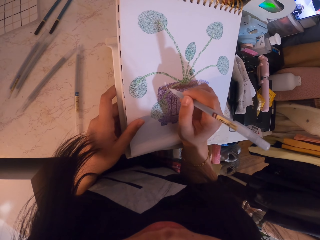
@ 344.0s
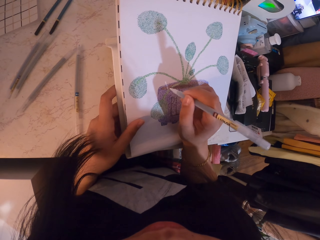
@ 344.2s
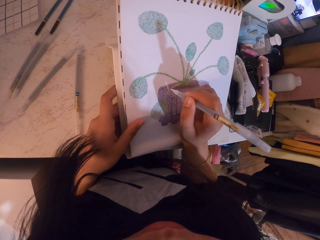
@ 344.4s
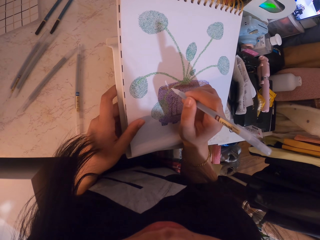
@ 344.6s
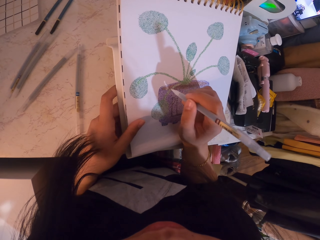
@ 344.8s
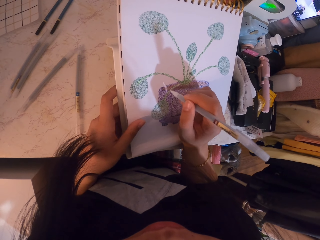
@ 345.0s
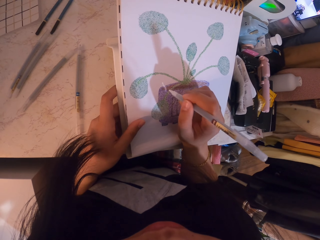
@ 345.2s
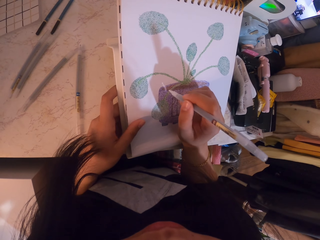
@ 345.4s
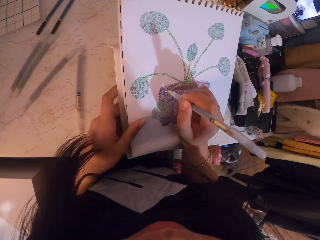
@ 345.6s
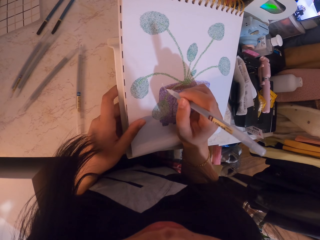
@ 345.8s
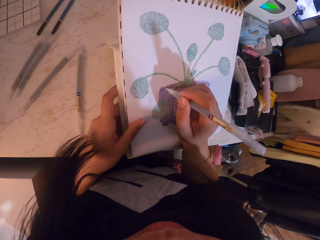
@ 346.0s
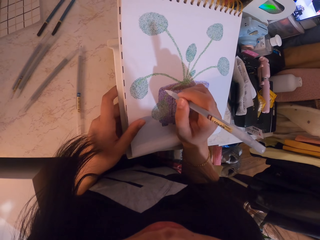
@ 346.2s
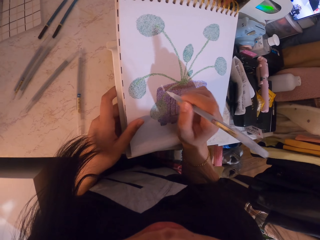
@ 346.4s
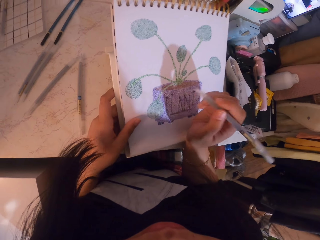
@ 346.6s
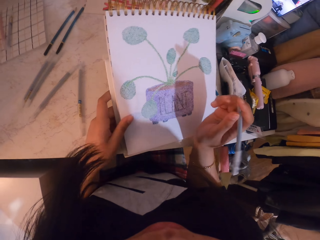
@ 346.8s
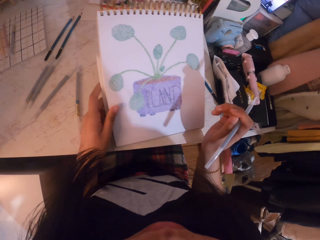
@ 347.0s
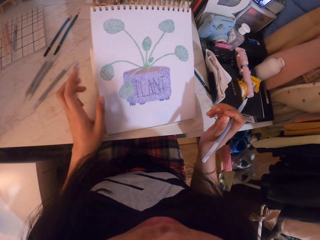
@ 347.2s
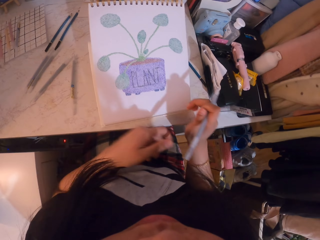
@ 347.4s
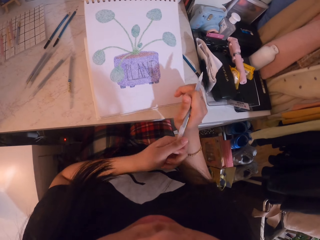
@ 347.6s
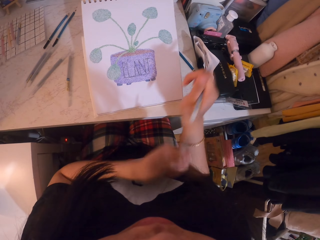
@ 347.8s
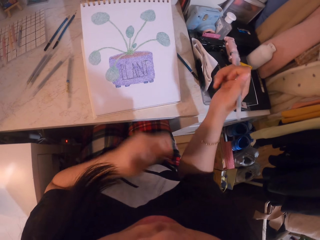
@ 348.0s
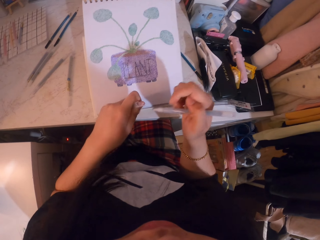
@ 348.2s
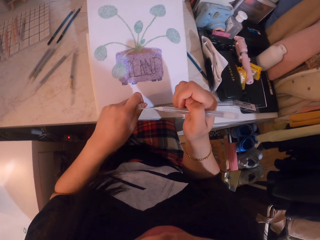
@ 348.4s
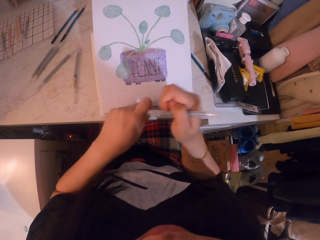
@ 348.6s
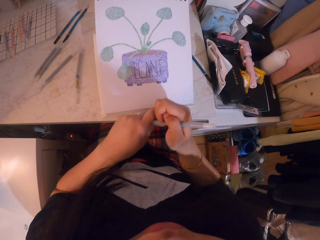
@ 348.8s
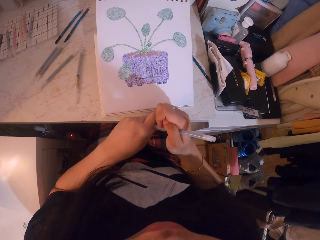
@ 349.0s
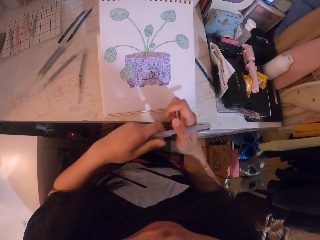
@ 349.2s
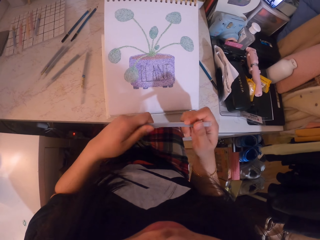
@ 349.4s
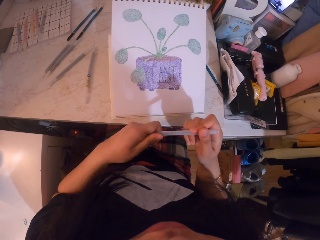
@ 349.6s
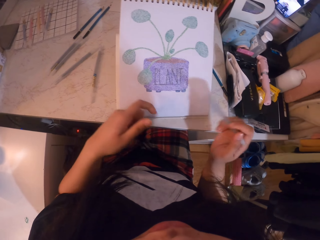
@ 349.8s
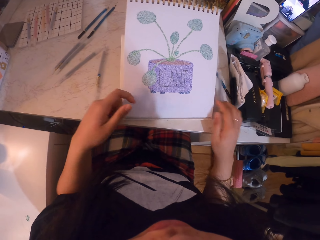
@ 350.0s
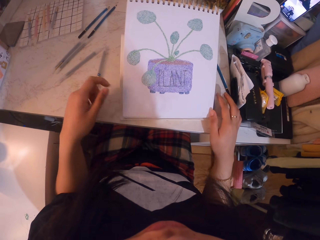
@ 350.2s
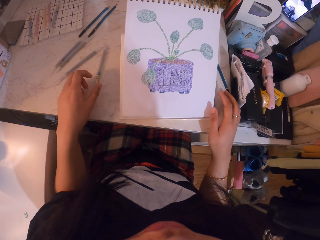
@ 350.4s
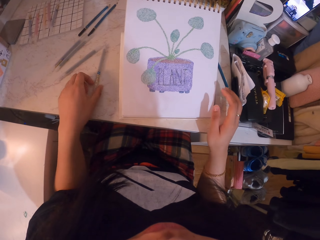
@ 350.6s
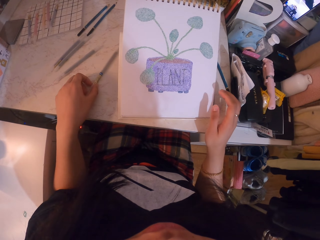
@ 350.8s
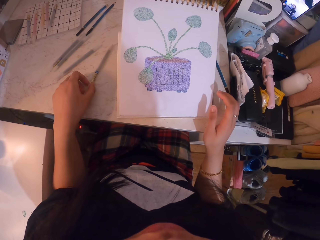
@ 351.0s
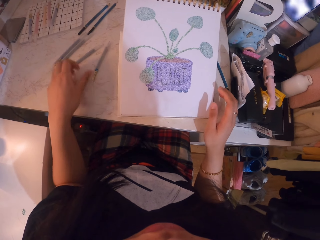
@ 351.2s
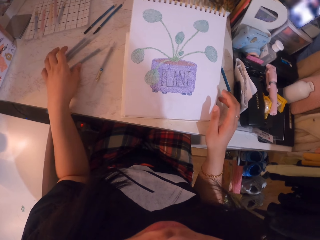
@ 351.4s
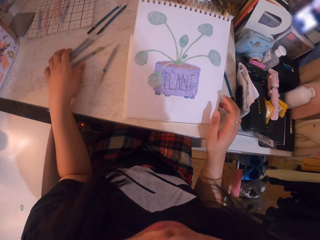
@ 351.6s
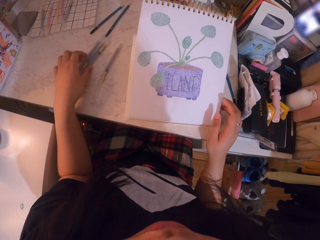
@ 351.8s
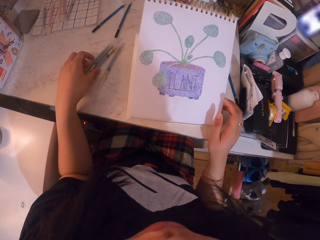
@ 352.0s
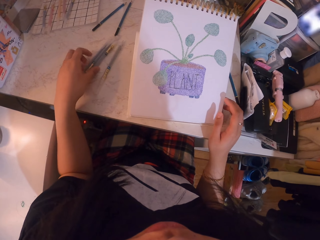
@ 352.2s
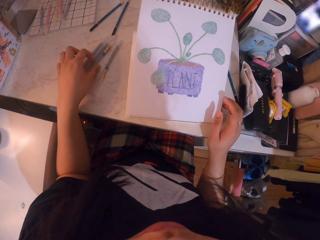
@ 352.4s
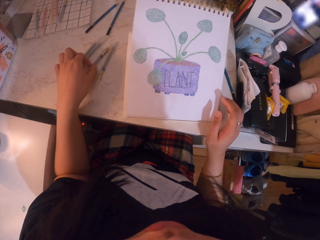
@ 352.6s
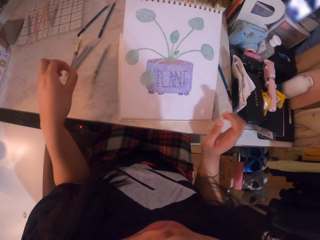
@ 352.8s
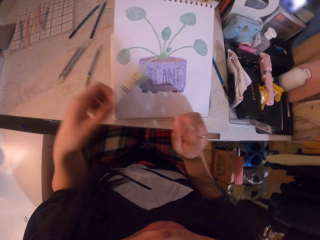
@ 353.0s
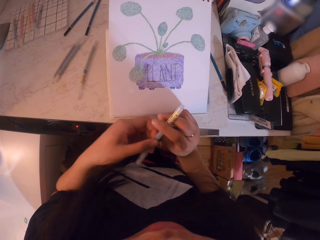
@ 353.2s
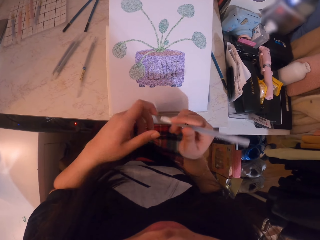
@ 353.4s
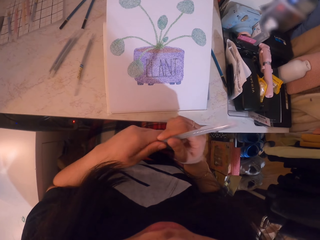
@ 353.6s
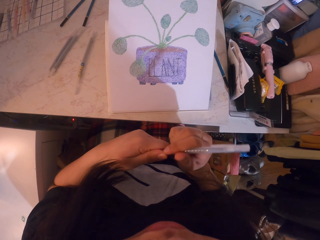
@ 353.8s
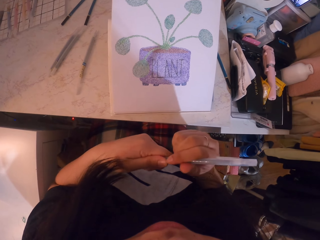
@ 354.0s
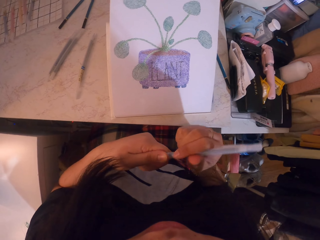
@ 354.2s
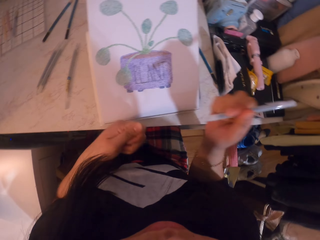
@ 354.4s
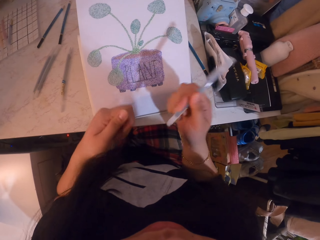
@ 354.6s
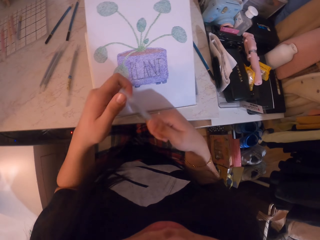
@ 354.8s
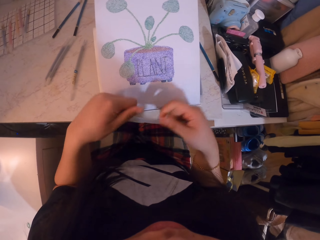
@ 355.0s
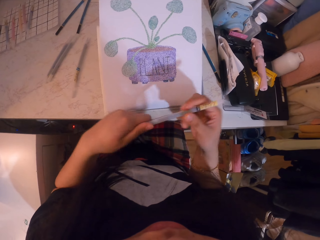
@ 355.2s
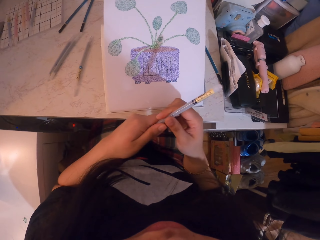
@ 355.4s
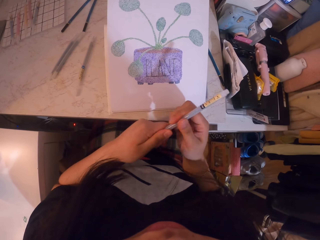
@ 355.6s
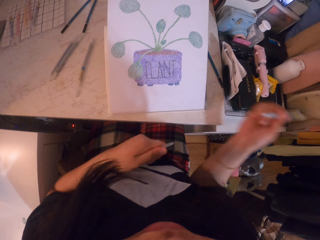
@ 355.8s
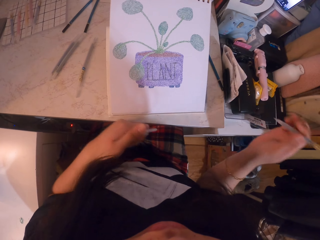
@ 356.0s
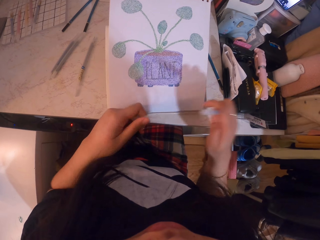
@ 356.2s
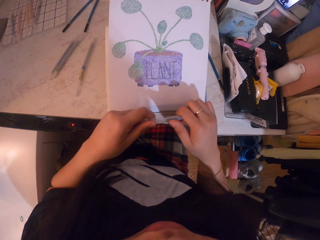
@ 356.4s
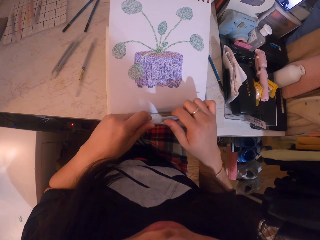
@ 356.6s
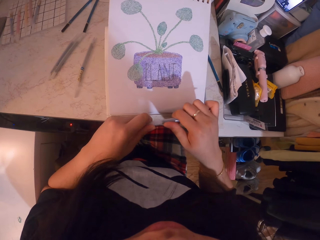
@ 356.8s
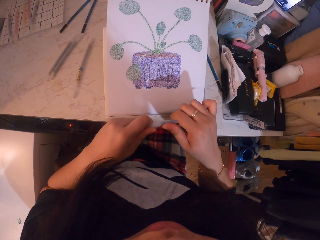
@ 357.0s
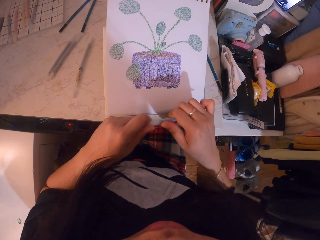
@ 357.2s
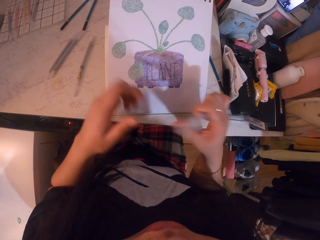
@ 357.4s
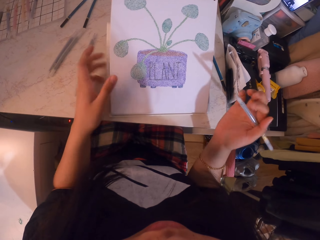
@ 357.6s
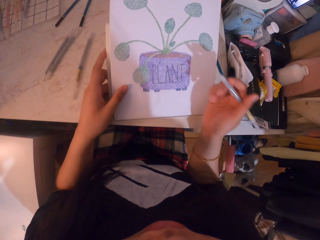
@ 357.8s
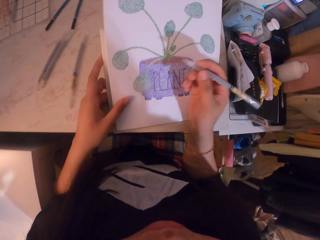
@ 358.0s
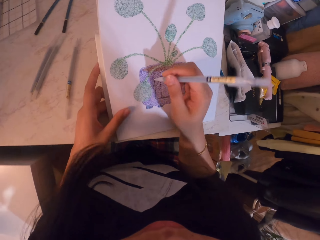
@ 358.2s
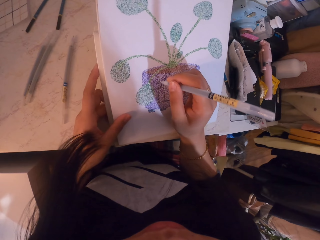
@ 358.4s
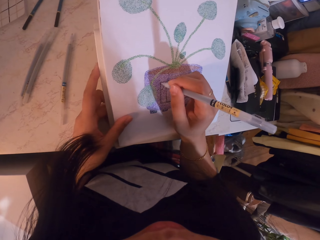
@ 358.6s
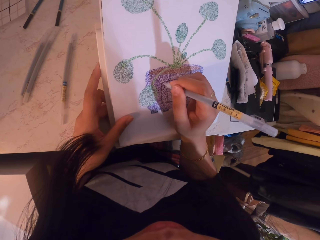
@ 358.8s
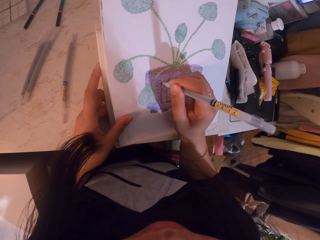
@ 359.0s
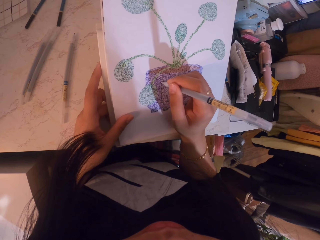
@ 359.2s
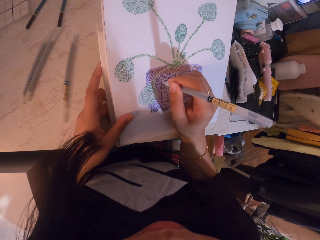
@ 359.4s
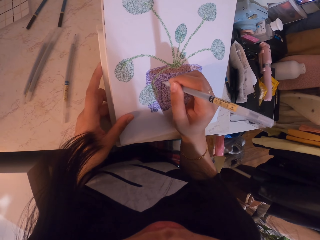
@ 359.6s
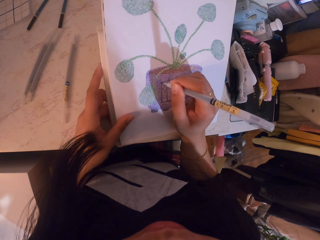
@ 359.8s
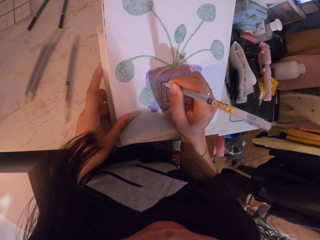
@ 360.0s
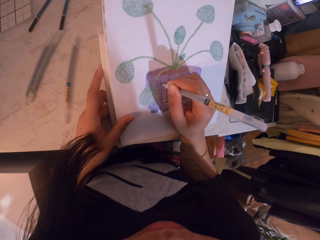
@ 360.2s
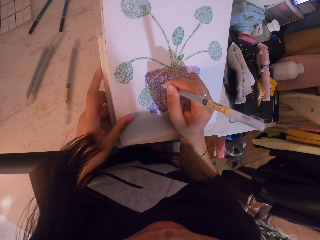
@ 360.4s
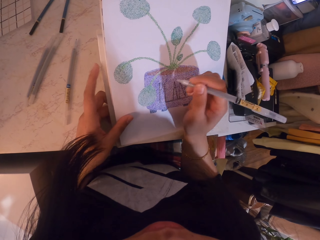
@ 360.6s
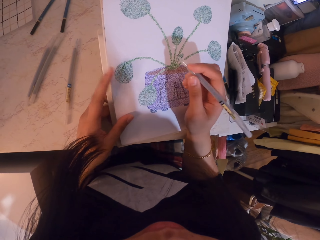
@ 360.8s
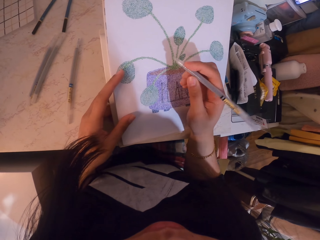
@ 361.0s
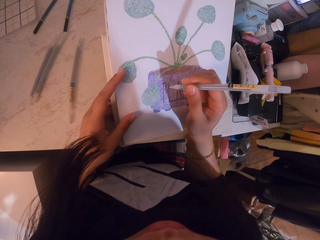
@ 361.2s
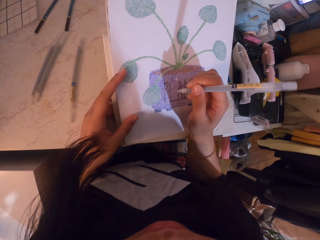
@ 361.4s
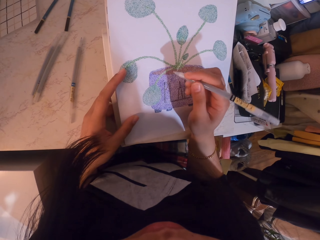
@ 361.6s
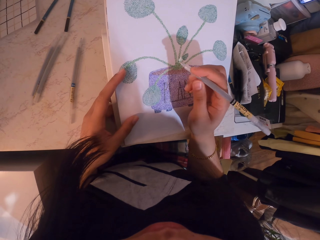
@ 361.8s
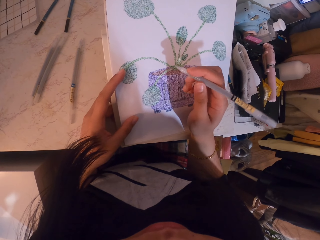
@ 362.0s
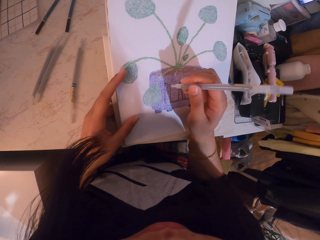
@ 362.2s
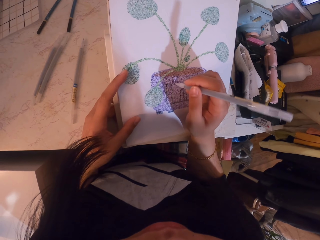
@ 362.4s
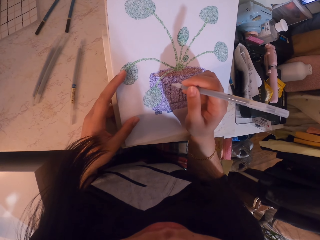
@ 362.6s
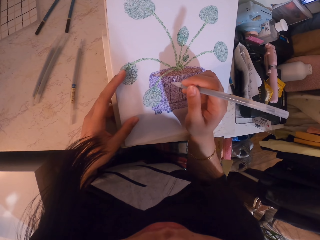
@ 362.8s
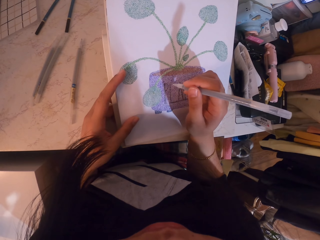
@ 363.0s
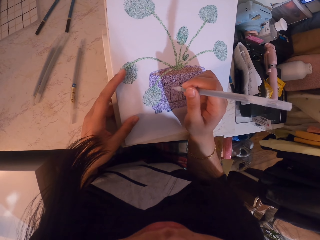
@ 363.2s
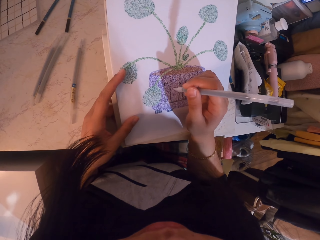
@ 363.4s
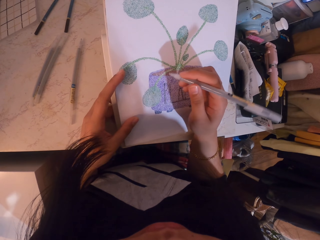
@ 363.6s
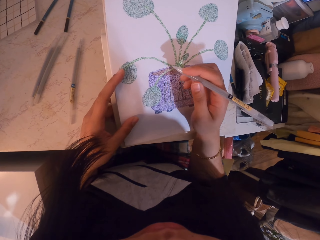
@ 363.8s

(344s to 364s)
The camera wearer removes the pen top. They close the pen. They drop the pen on the table. They inspect the coloring pens. They pick up the coloring pen. They exchange the hand holding the pen. They remove the pen top. They fix the pen top. They paint an image with the coloring pen.

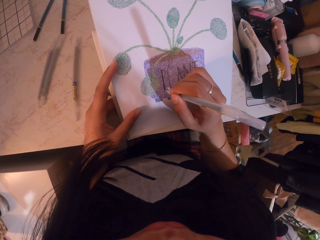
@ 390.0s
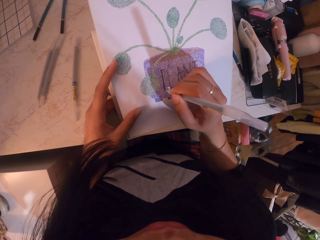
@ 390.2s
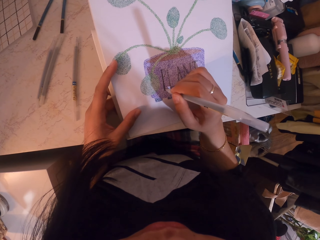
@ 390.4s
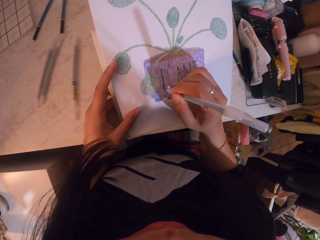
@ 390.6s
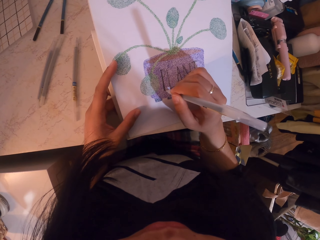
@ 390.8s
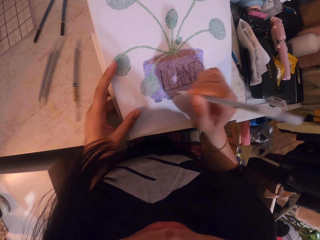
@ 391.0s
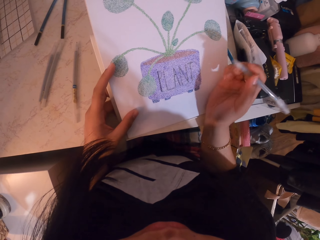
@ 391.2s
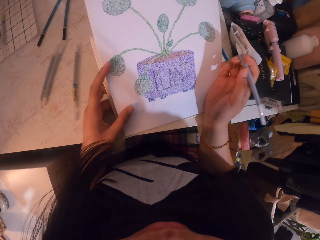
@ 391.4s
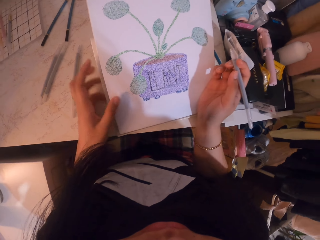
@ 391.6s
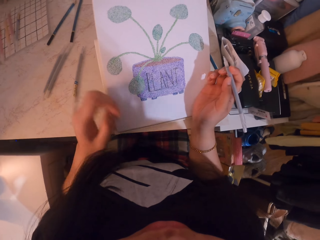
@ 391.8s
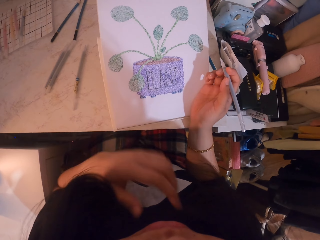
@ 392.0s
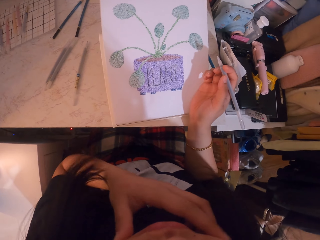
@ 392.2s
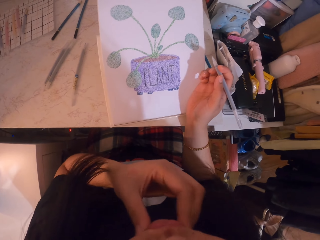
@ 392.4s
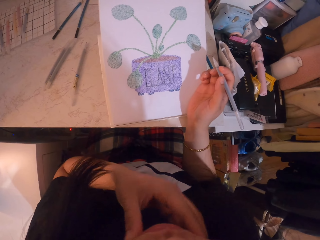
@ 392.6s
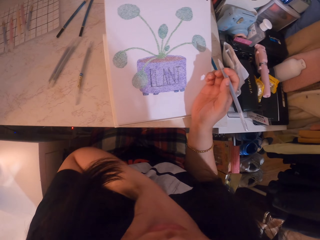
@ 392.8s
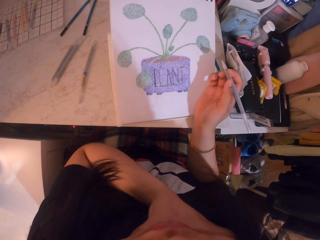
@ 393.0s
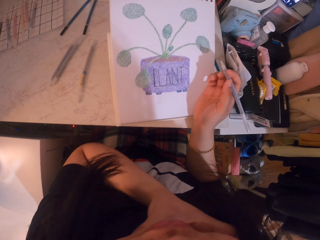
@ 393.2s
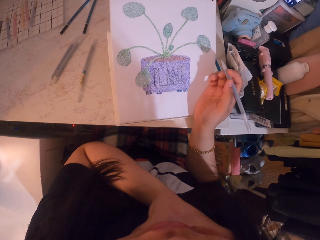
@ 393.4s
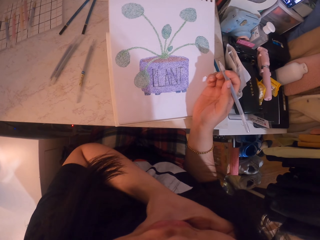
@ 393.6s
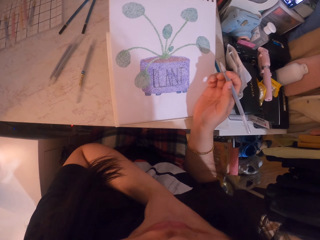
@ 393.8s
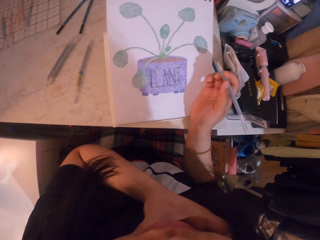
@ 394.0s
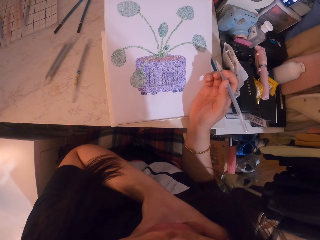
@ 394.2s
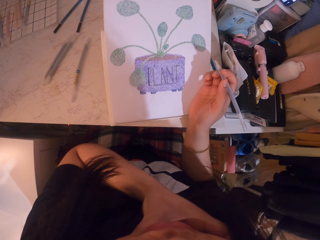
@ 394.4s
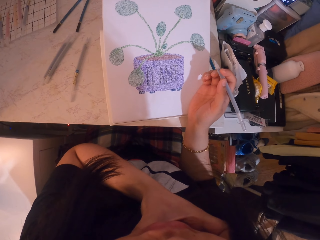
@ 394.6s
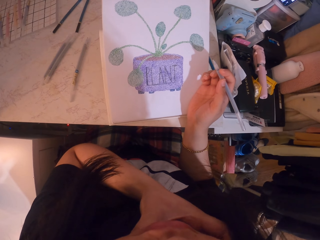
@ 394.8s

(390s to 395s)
The camera wearer stares at the sketch. She scratches part of her body. She wipes the face.
